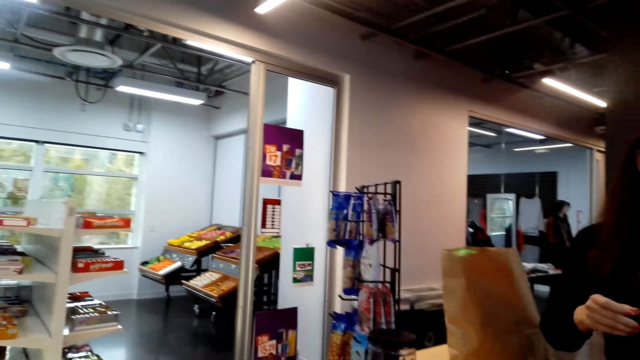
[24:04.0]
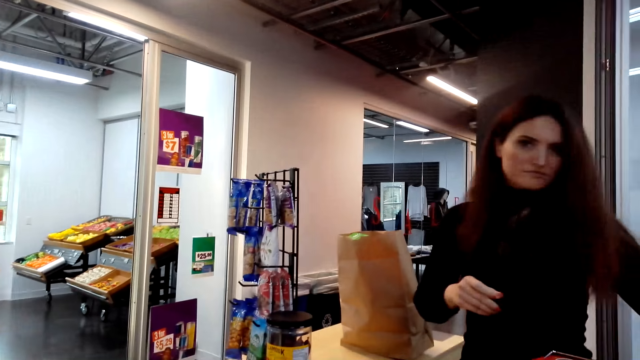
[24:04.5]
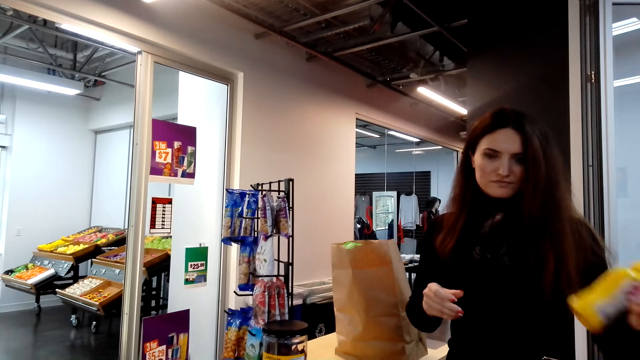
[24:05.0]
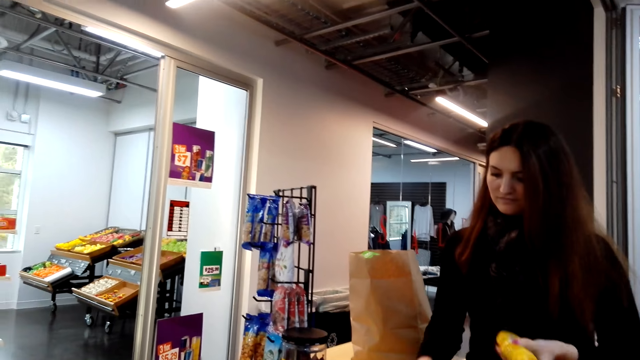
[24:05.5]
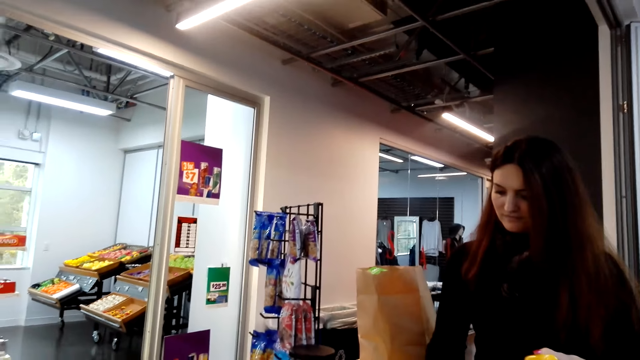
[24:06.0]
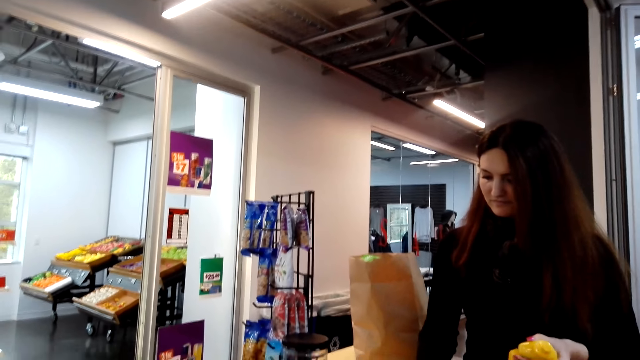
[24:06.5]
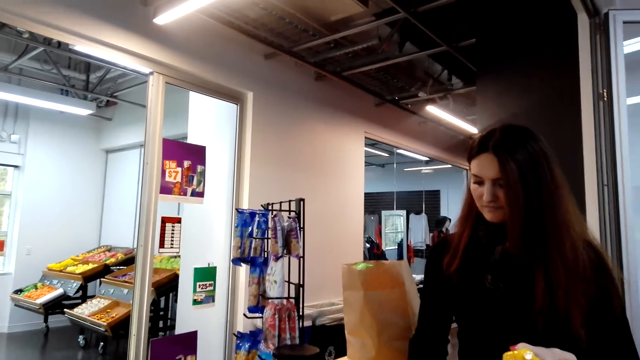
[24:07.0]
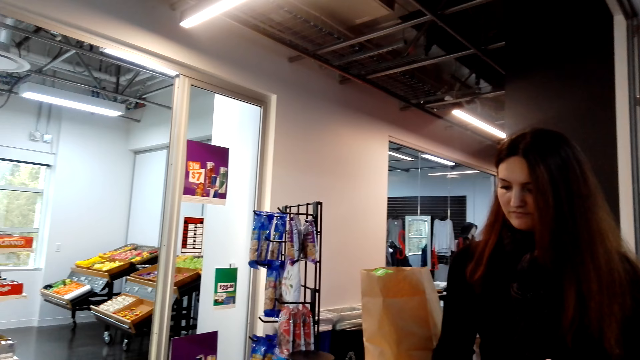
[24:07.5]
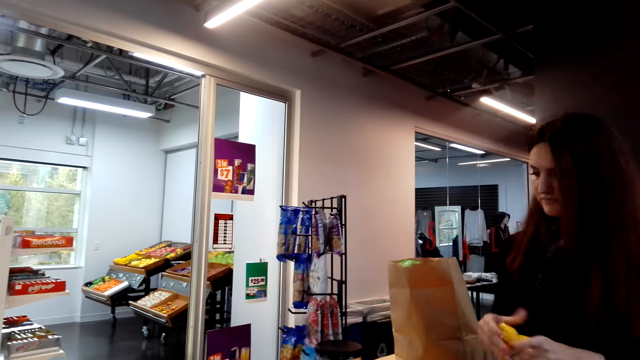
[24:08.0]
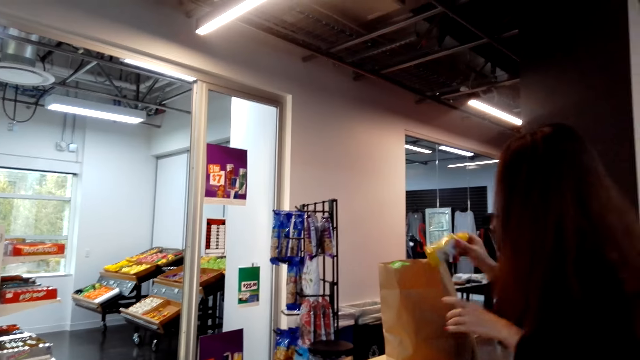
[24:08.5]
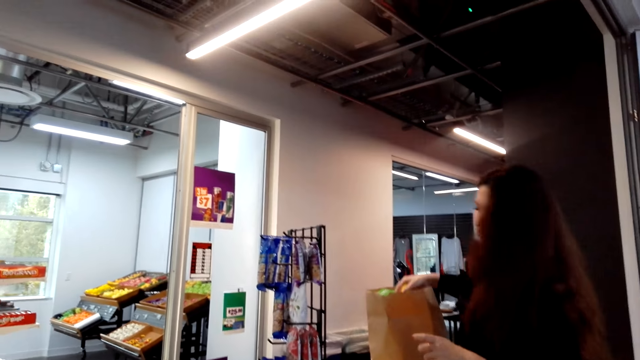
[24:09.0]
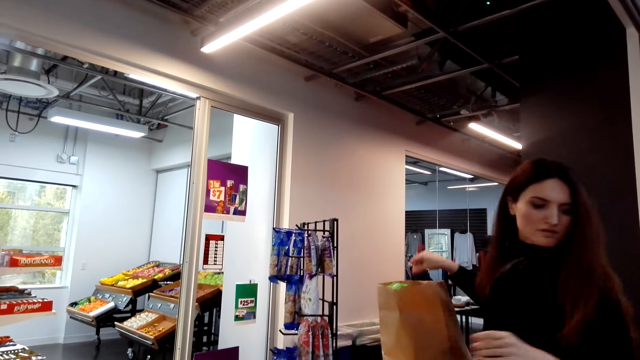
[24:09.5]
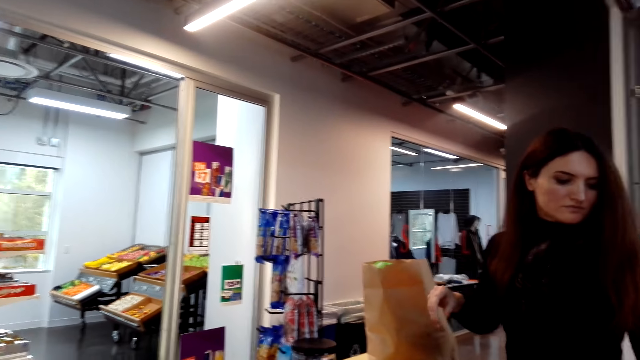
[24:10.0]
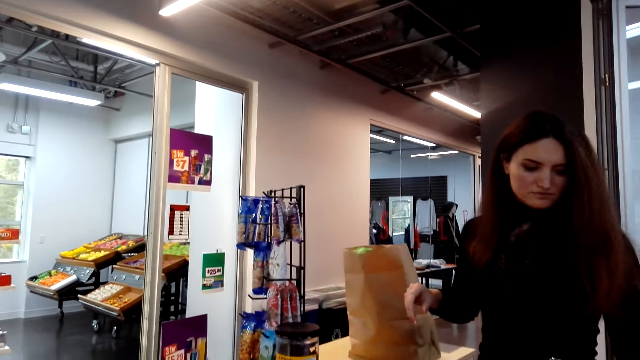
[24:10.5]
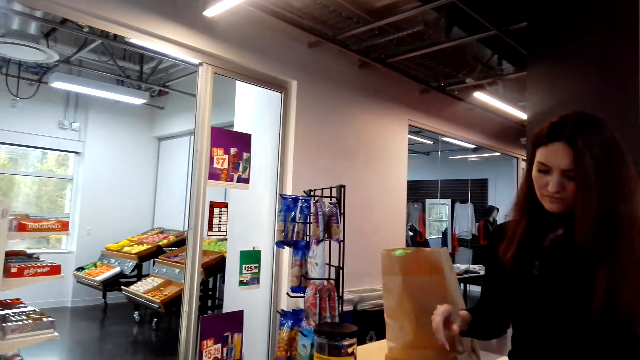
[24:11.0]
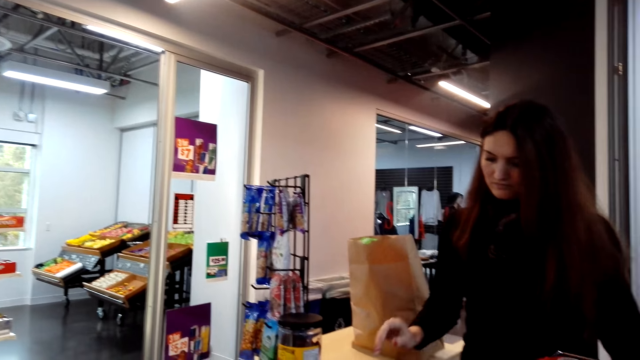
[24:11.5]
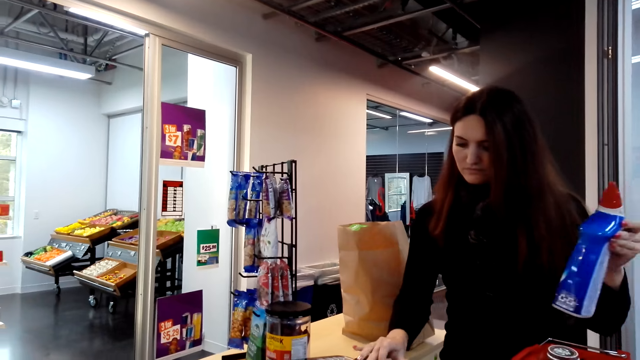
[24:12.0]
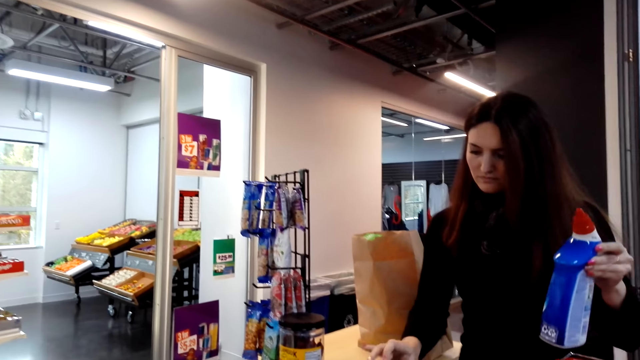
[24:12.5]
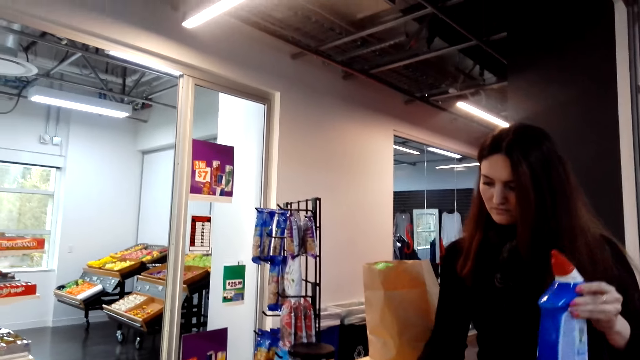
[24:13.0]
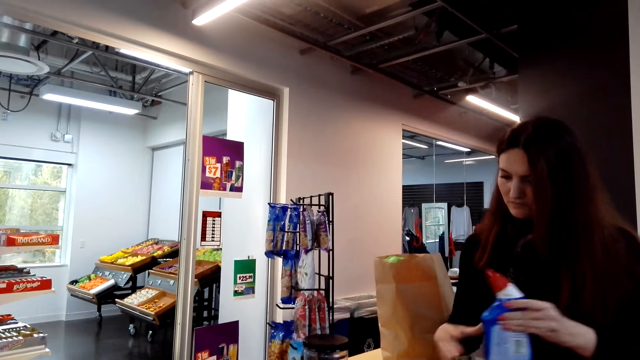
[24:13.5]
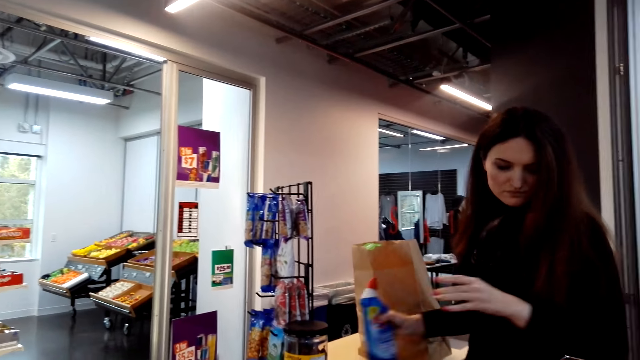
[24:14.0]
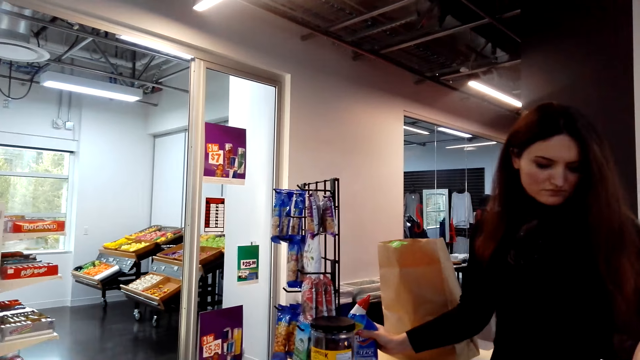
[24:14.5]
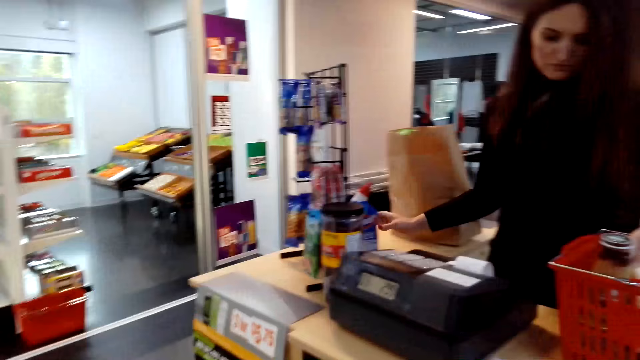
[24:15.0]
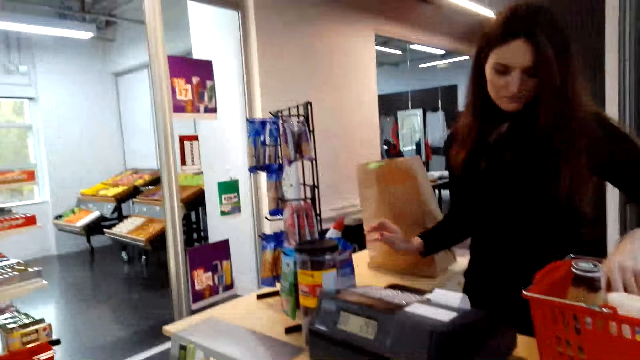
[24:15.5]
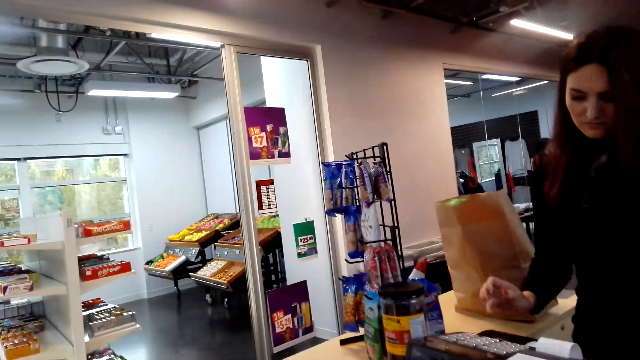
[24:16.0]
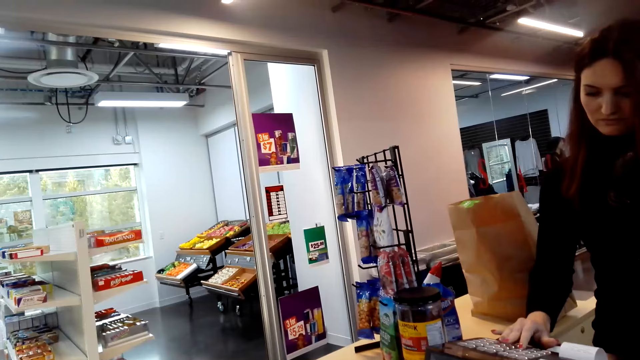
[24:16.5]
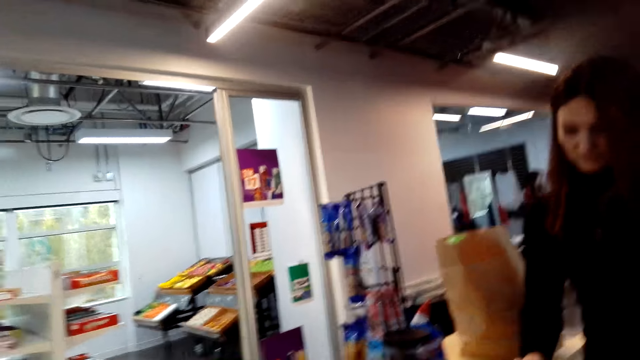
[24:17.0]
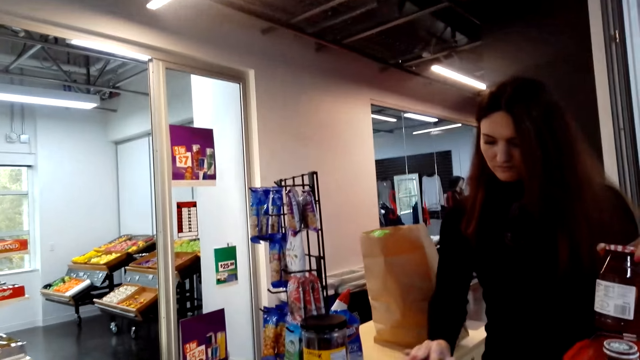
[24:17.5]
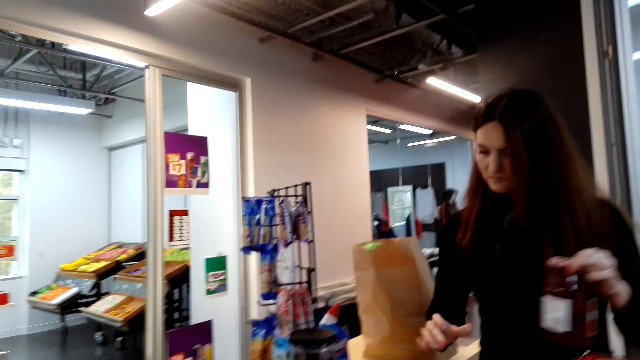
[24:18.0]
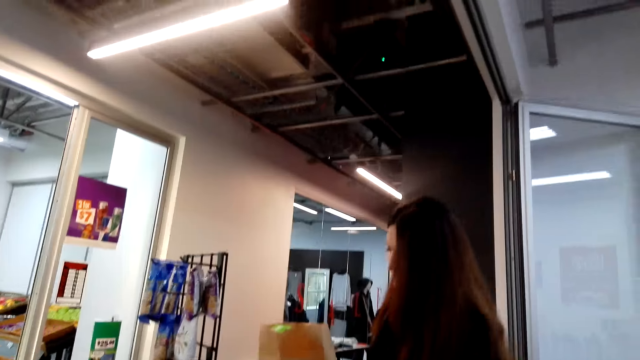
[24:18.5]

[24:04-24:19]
A person picks up mustard from the shopping basket and presses the cash register. The person puts the mustard into the shopping basket. The person picks up a bottle of detergent from the basket, holds the bottle and presses the cash register. The person puts the detergent on the counter. The camera wearer puts the bottle on the counter table. The person picks up jam from the shopping basket and presses the cash register.

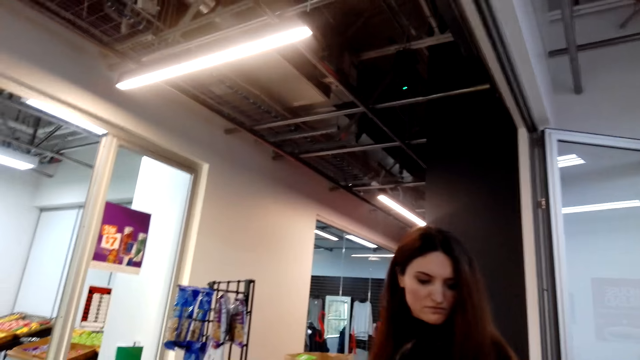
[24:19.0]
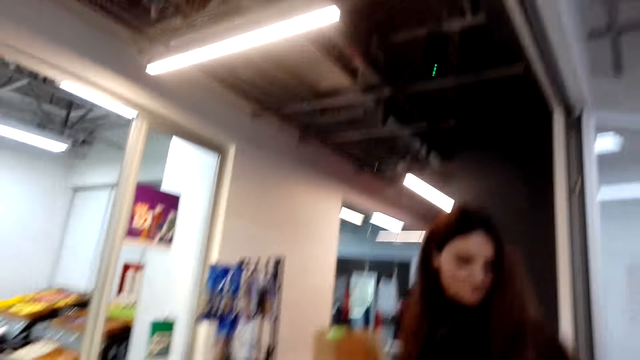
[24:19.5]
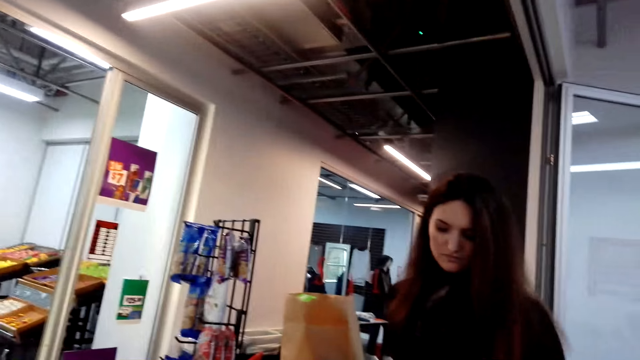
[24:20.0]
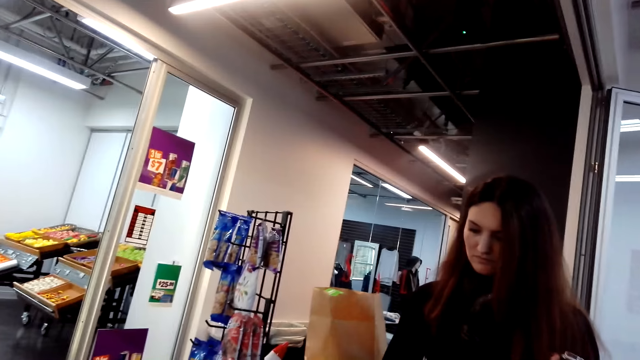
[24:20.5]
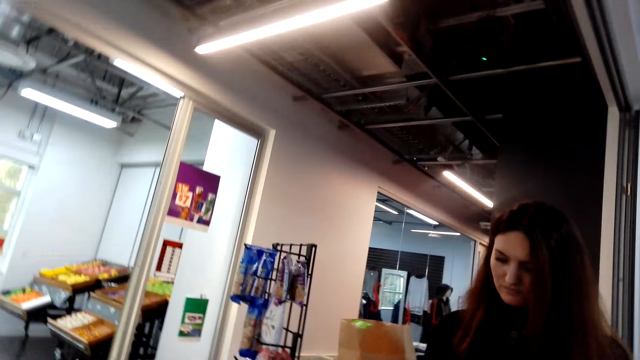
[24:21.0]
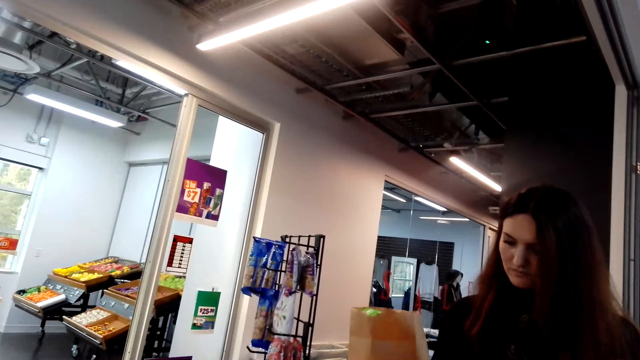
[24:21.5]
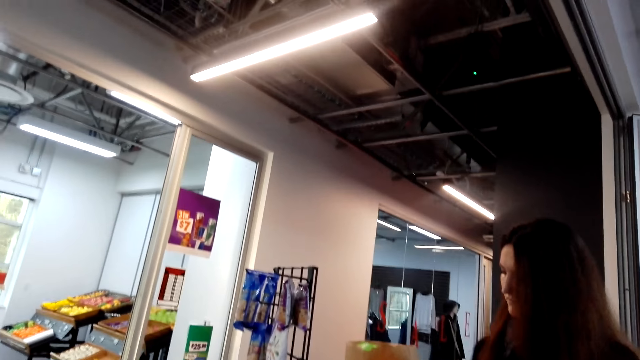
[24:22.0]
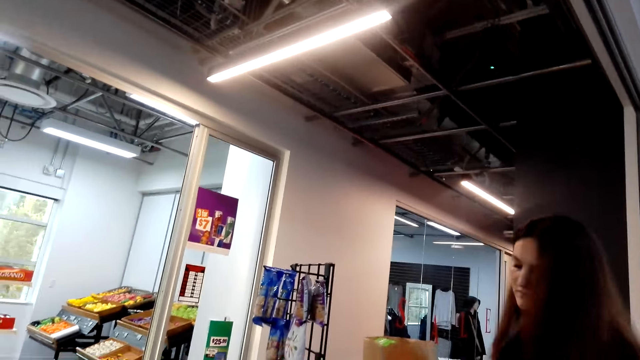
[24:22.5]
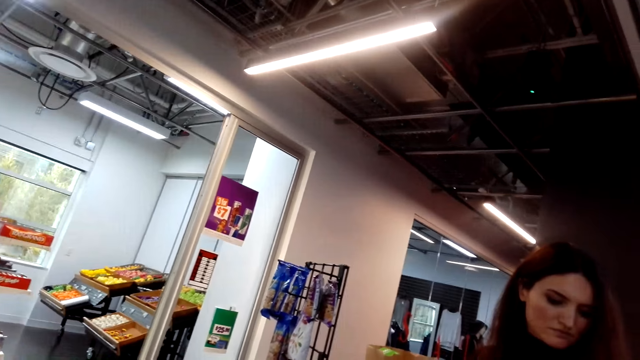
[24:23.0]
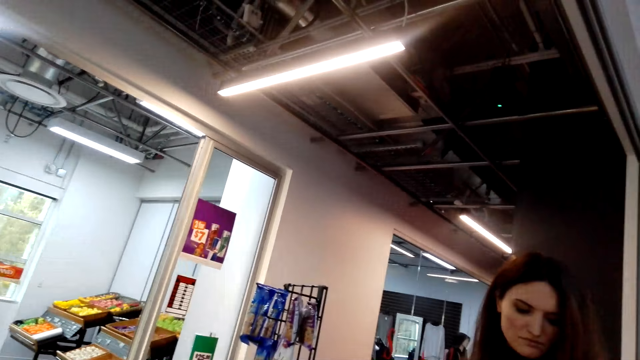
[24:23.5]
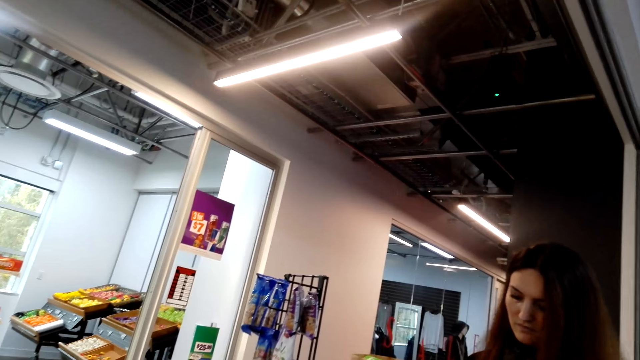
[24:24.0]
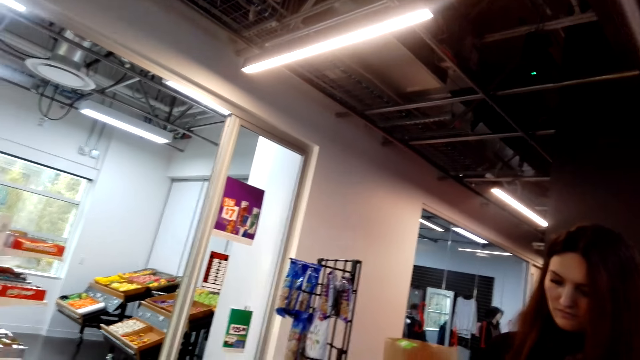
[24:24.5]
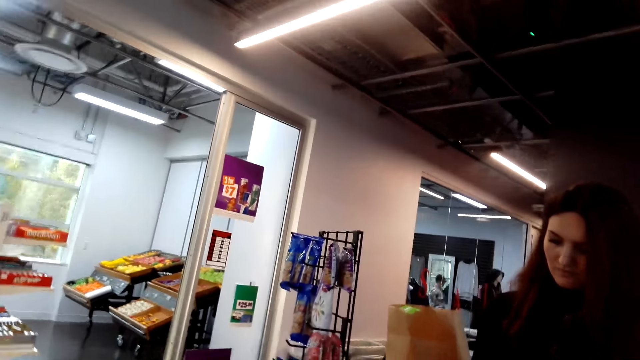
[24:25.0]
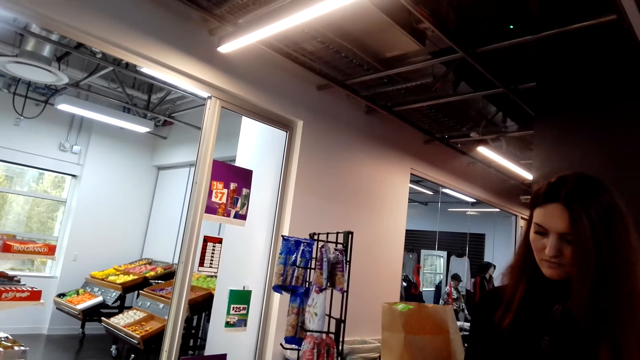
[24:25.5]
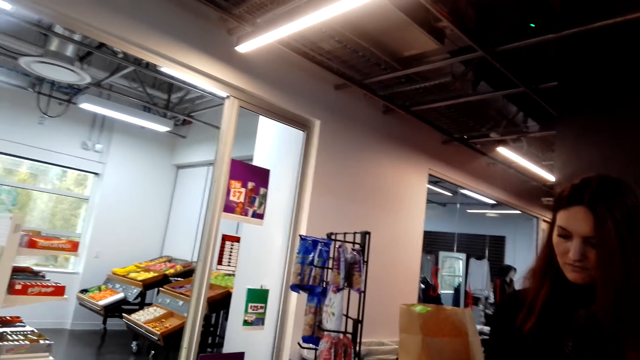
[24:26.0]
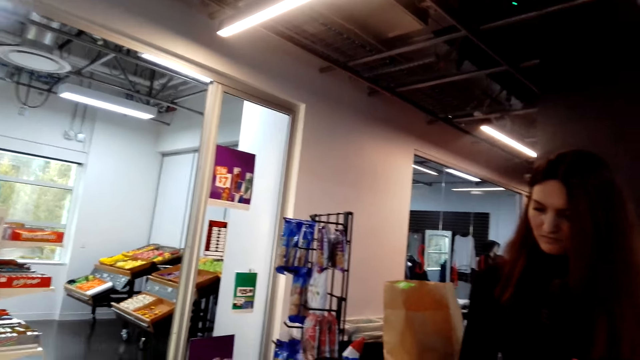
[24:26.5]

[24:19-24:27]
A person puts the jam on the counter.
